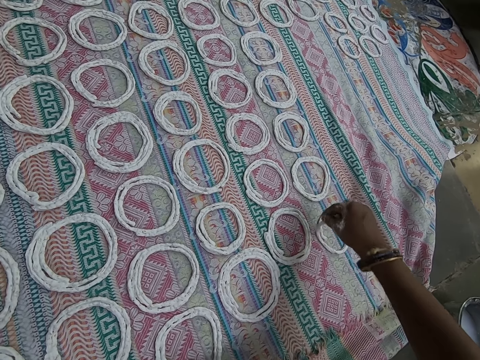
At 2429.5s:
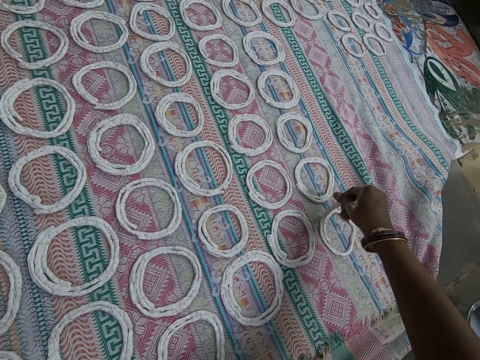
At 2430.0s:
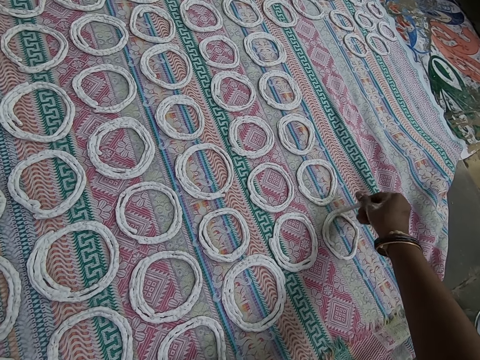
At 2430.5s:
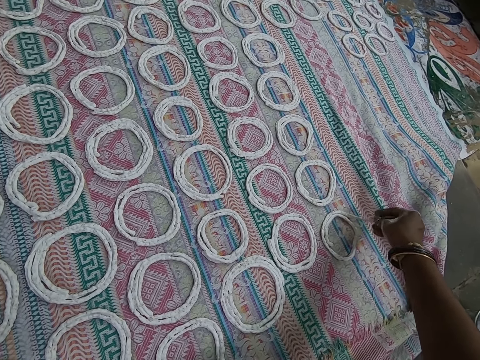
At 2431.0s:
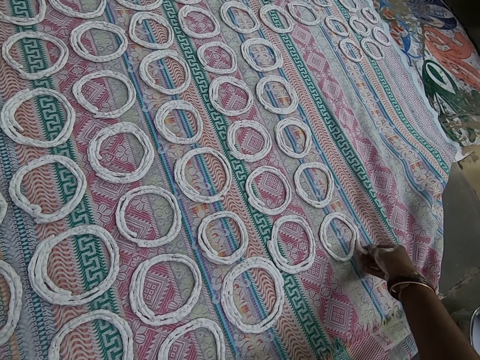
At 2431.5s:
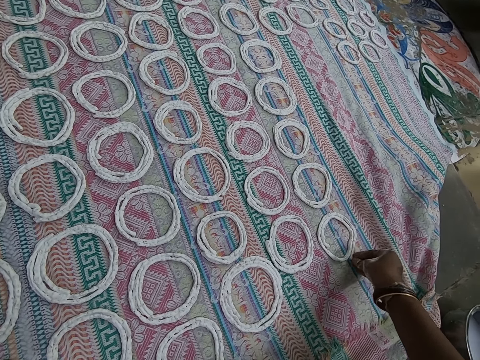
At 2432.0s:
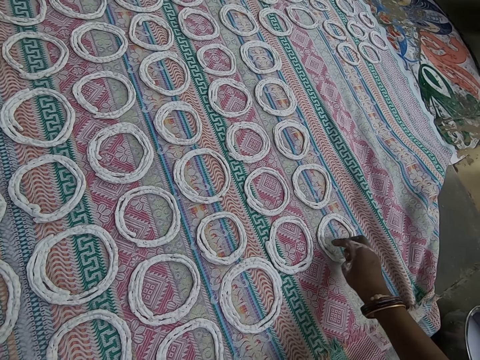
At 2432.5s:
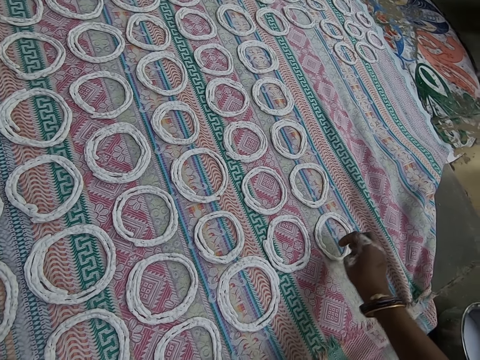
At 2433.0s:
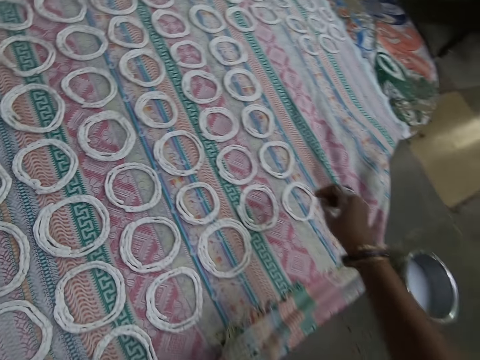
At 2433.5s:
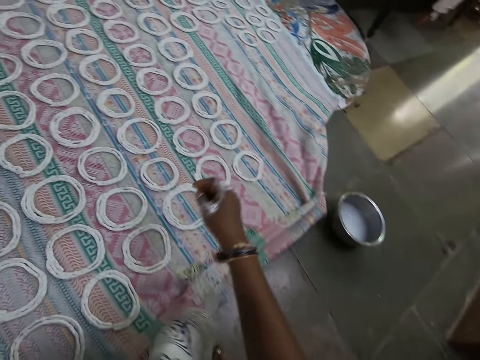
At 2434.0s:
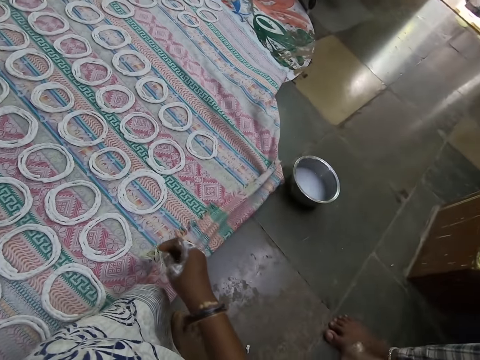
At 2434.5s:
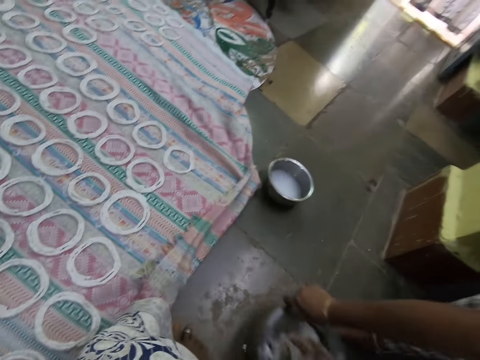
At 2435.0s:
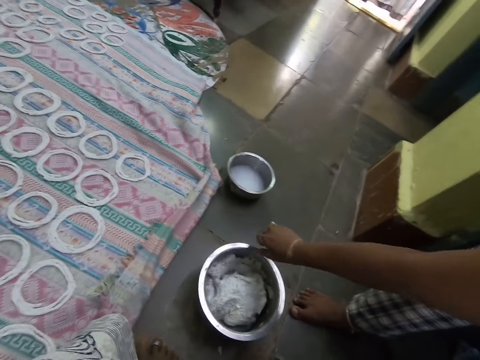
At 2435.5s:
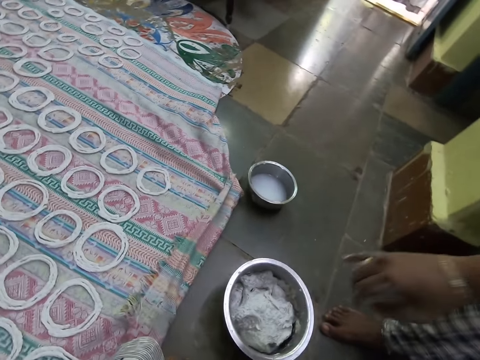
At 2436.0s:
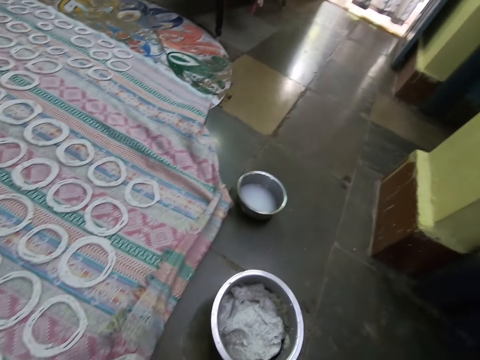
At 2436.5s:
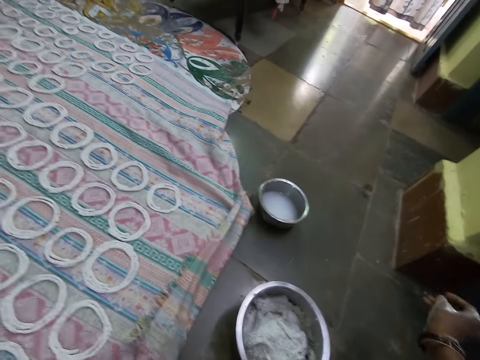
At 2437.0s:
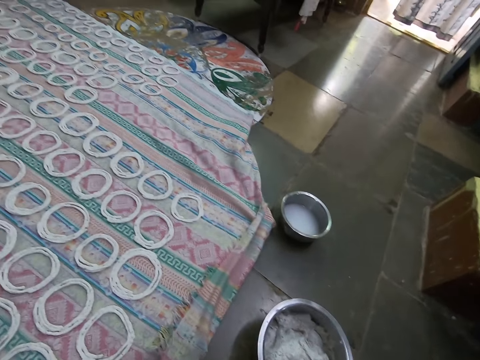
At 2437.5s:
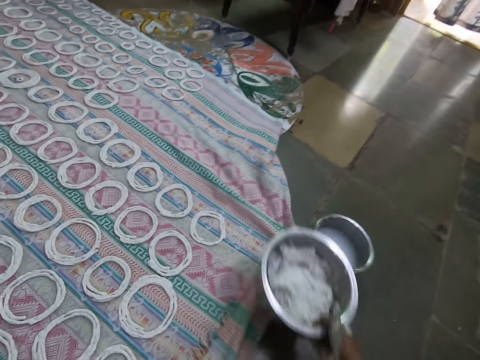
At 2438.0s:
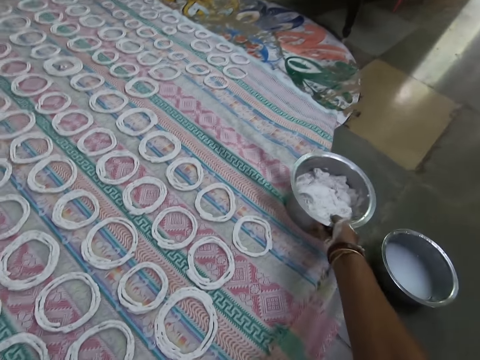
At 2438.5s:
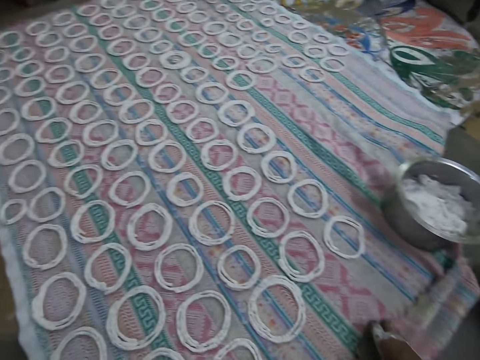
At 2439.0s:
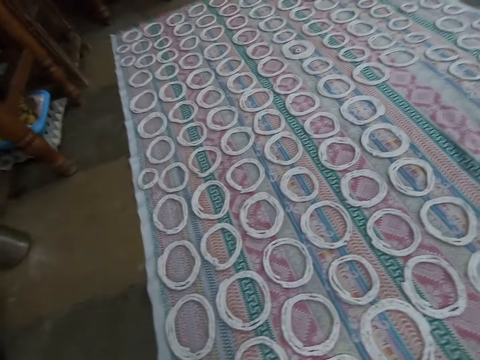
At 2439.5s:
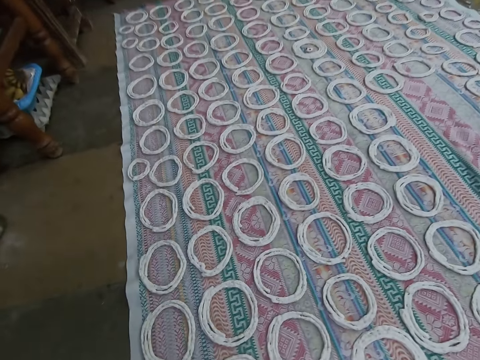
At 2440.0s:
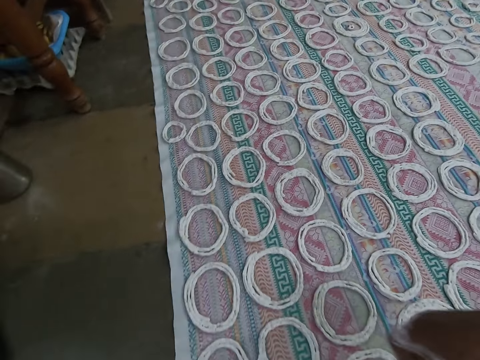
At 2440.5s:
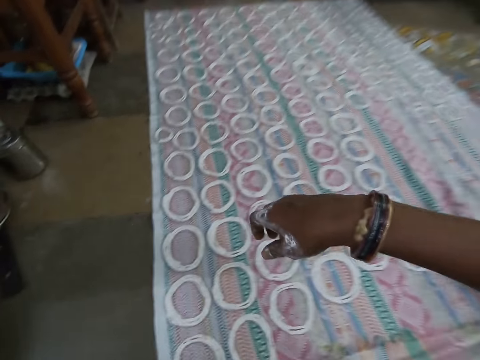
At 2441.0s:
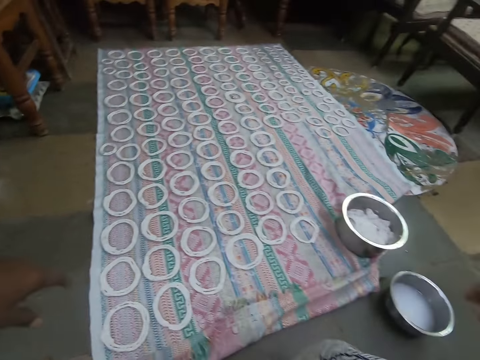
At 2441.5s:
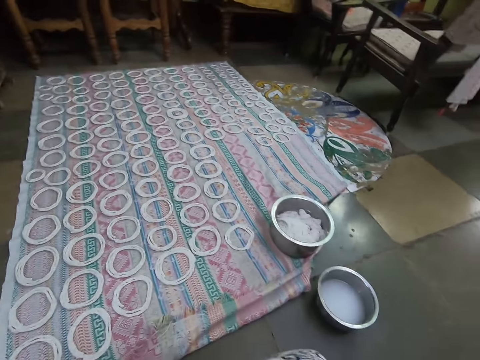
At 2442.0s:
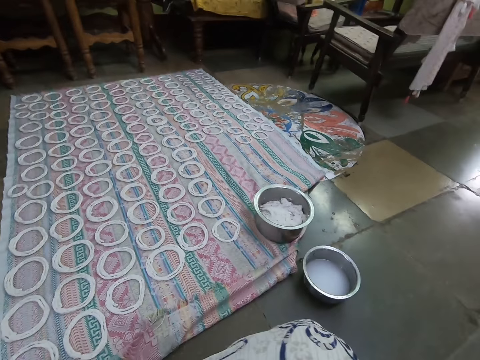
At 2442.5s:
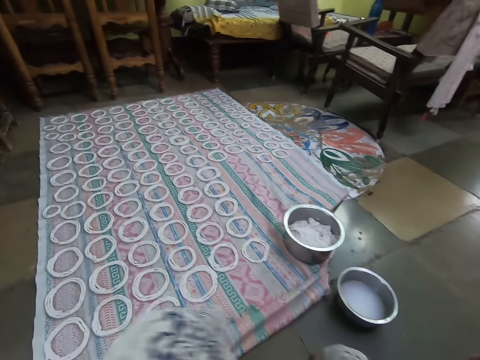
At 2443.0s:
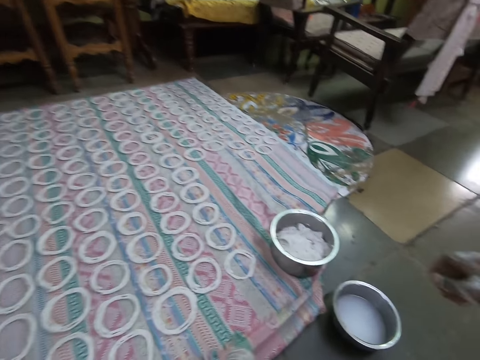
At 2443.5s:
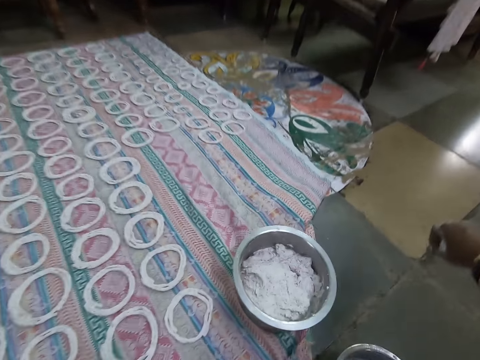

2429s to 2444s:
The camera wearer adjusts the pattern on the cloth on the floor with her right hand. A woman drags a bowl of paper clay across the floor with her right hand. The camera wearer picks up the bowl of paper clay from the floor with her right hand. She moves the water bowl on the floor. She places the bowl of paper clay in her right hand on the cloth on the floor. She moves the cloth on the floor. She moves on the floor.

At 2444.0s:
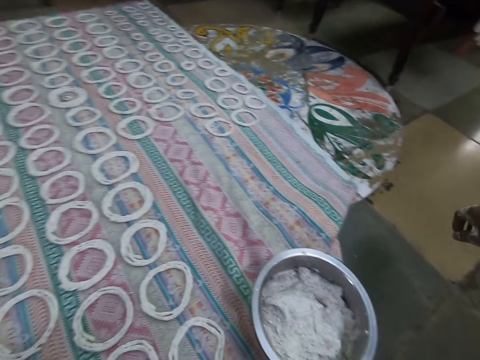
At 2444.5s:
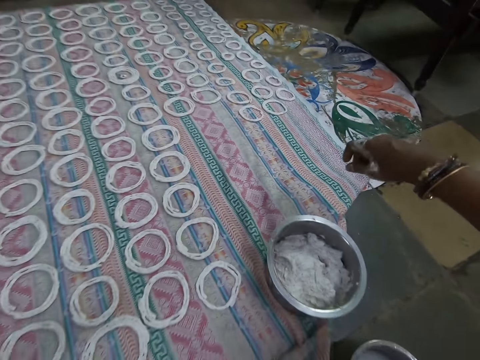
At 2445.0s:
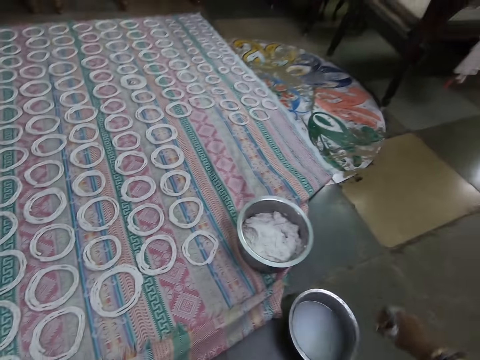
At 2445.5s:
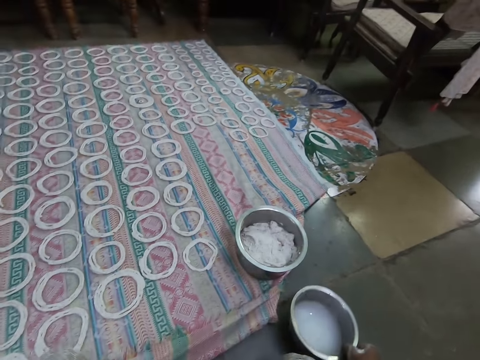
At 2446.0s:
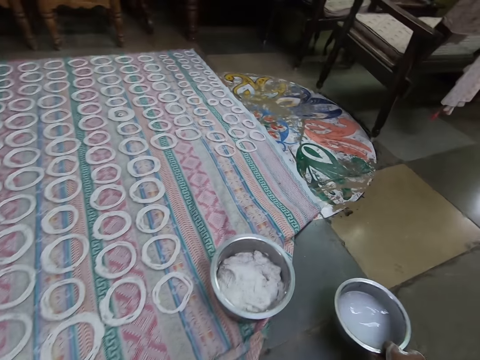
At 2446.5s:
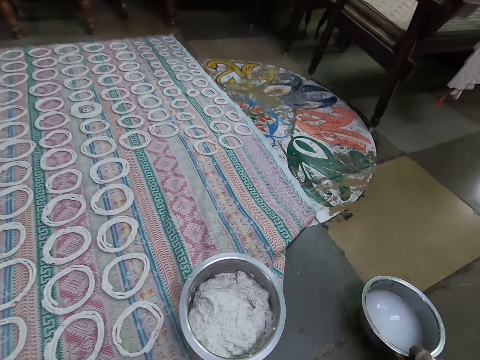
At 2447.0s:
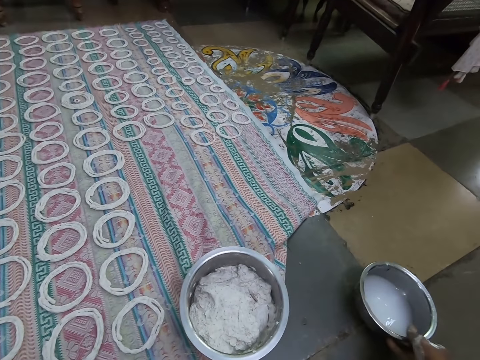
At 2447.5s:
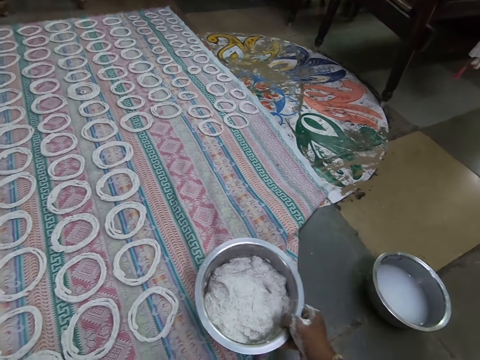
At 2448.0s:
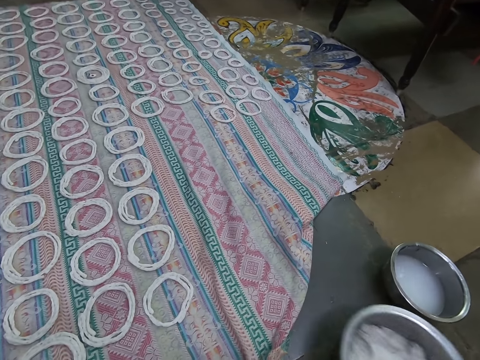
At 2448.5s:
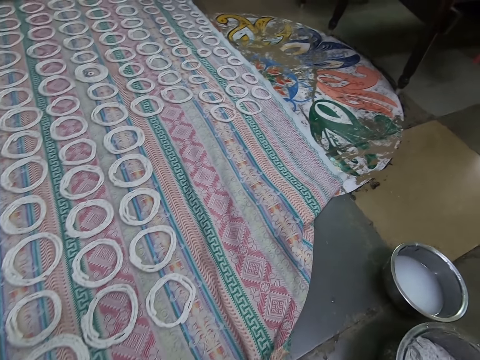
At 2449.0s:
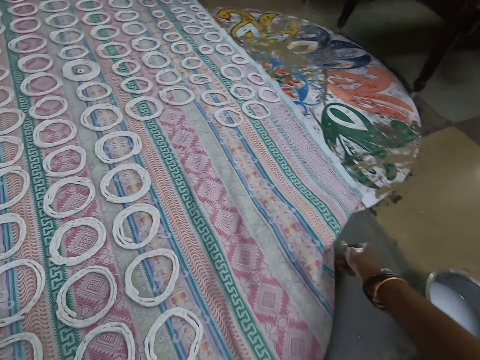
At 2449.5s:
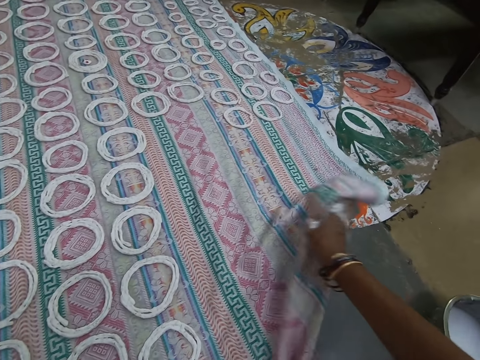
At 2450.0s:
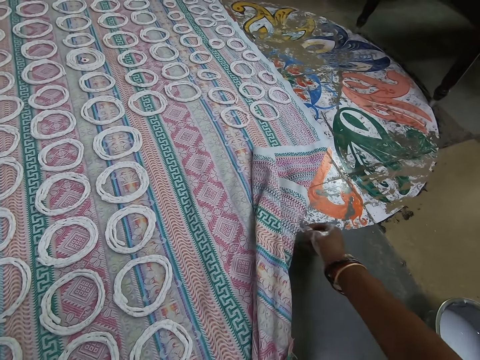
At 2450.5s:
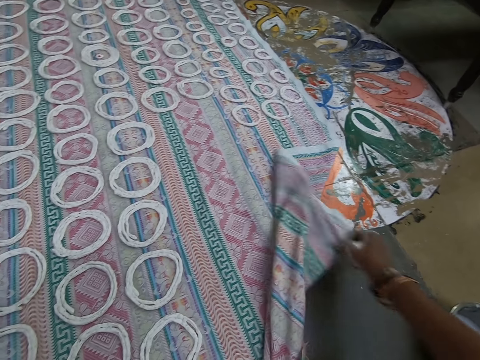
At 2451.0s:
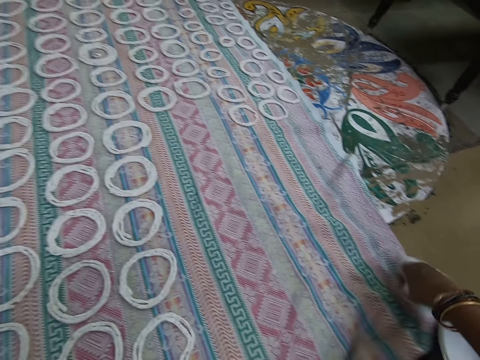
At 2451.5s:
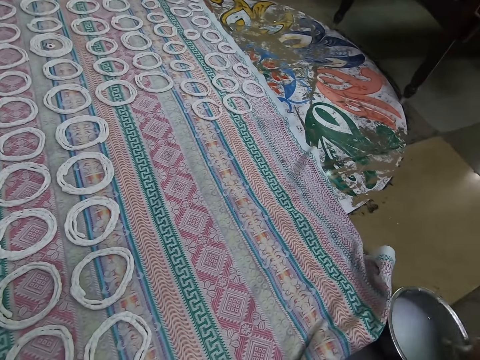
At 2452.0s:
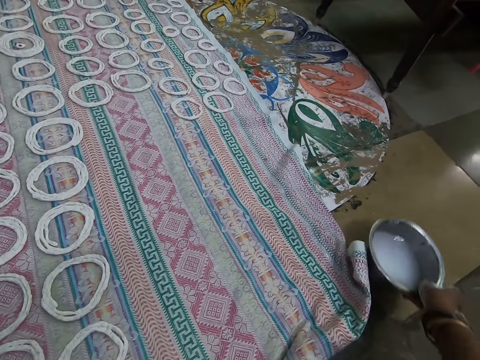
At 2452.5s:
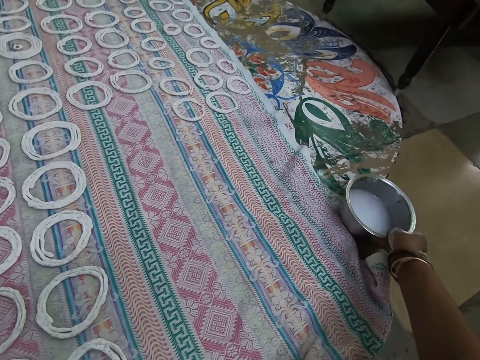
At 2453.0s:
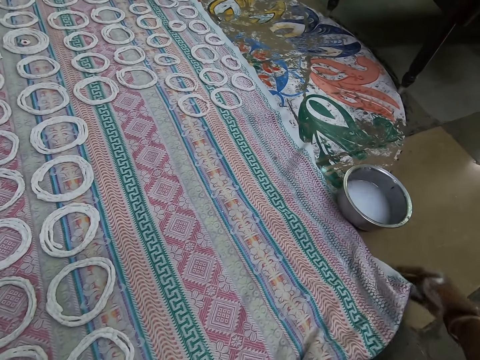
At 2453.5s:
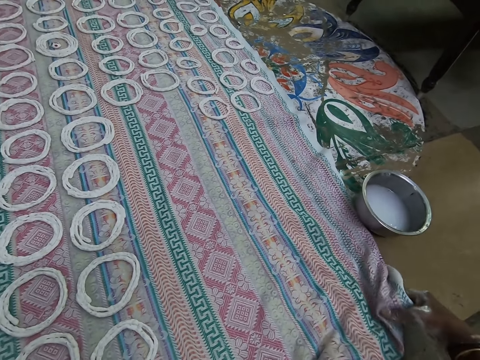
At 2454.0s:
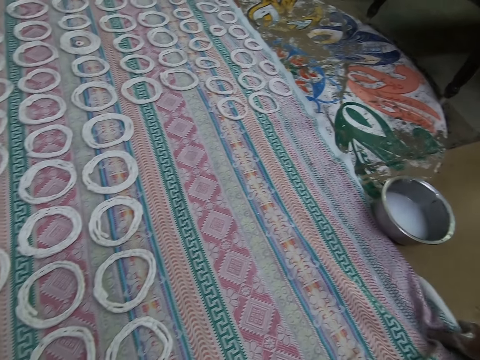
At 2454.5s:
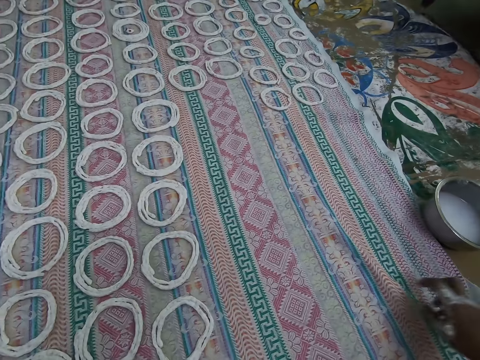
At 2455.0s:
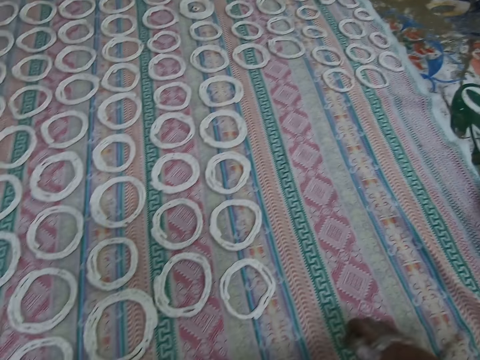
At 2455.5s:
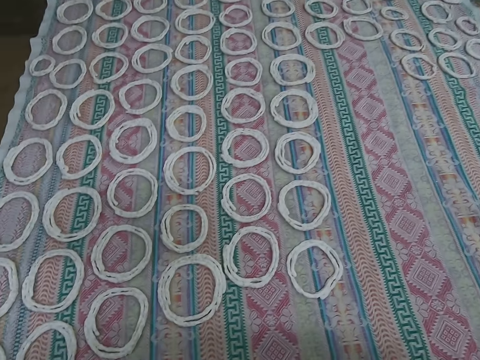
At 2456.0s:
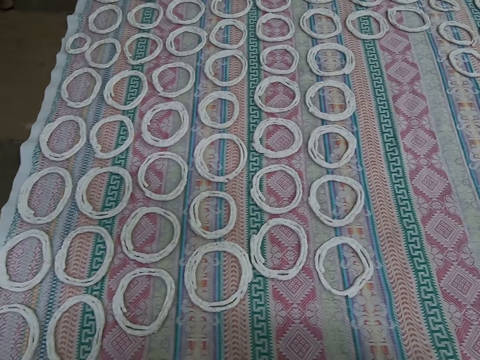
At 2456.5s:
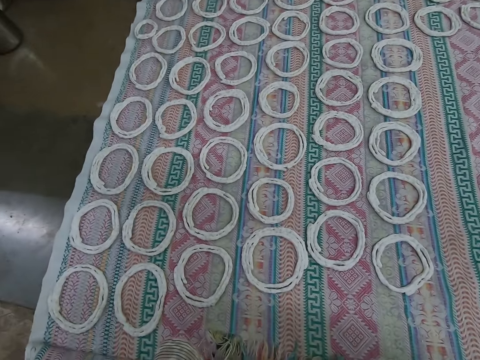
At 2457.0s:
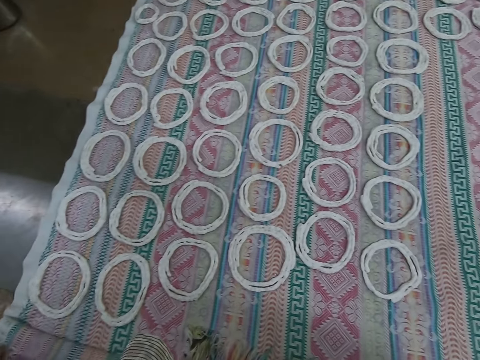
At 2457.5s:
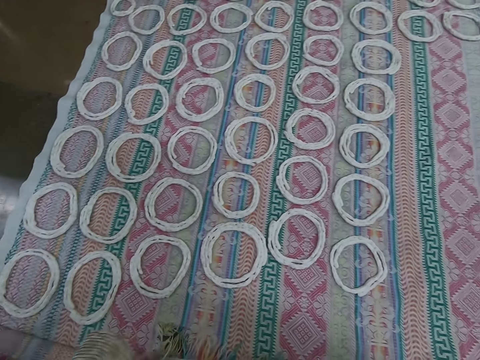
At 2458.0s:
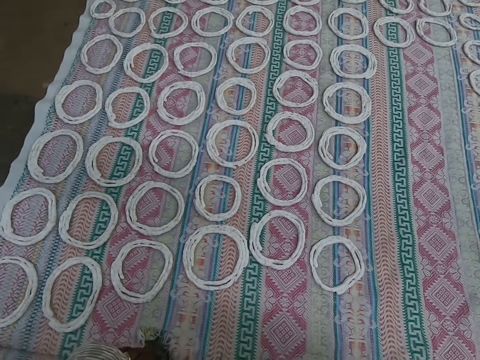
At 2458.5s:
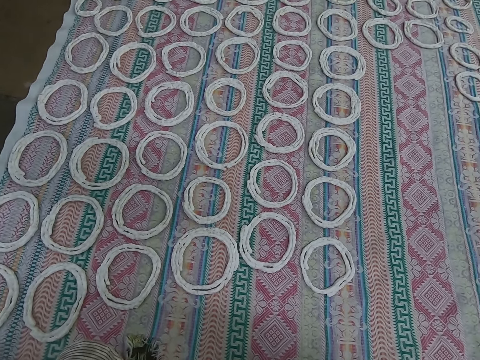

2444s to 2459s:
The camera wearer picks up a bowl of water from the ground with her right hand. She drops the bowl of water on the ground with her right hand. She picks up the bowl of murukku mix from the cloth on the ground with her right hand. She drops the bowl of murukku mix on the ground with her right hand. She adjusts the cloth on the ground with her right hand. She picks up the bowl of water from the ground with her right hand. She drops the bowl of water on the ground with her right hand. She adjusts the cloth on the ground with her right hand.
